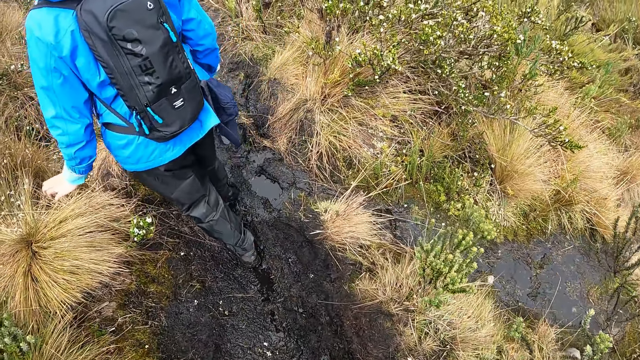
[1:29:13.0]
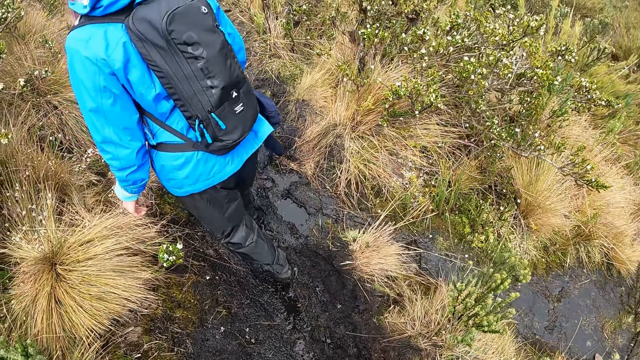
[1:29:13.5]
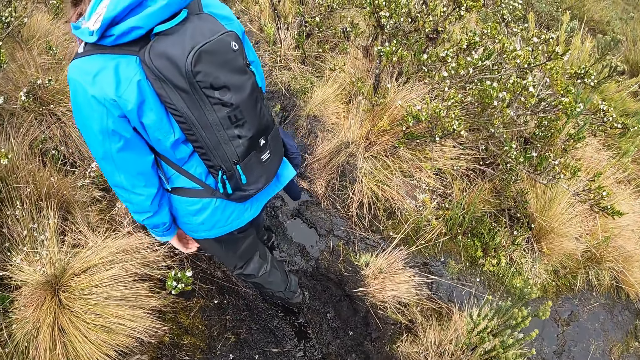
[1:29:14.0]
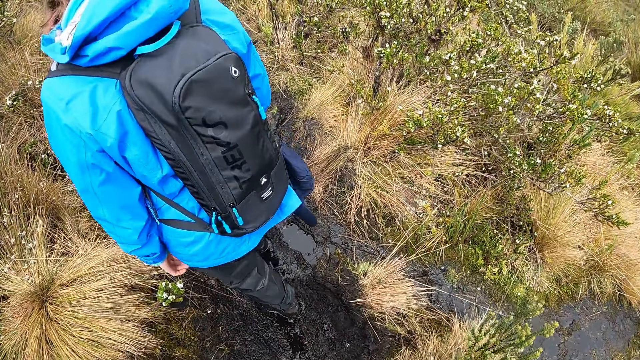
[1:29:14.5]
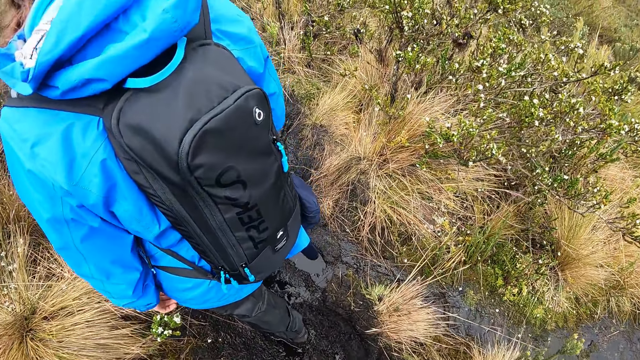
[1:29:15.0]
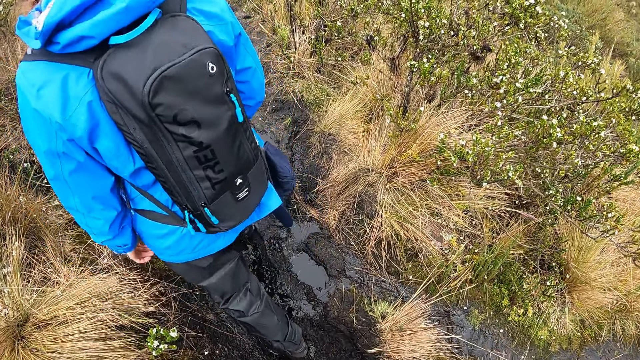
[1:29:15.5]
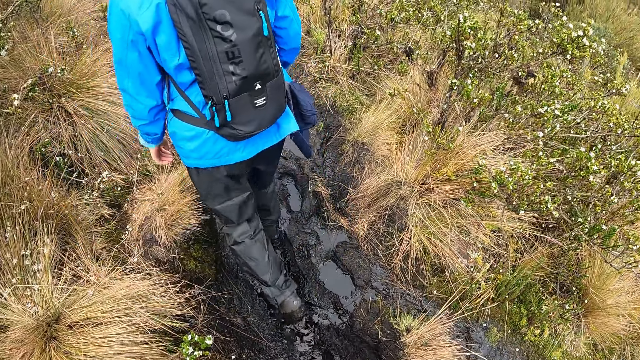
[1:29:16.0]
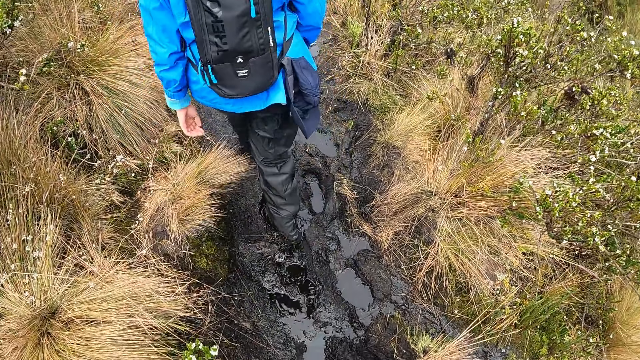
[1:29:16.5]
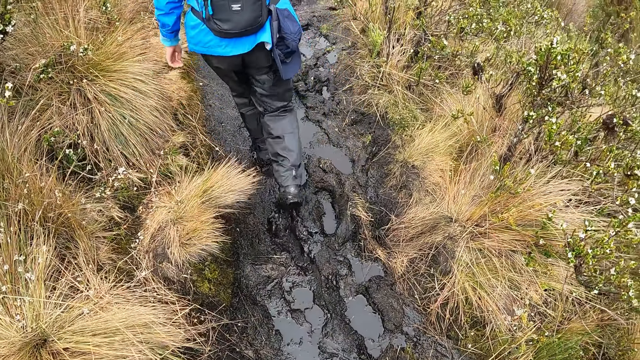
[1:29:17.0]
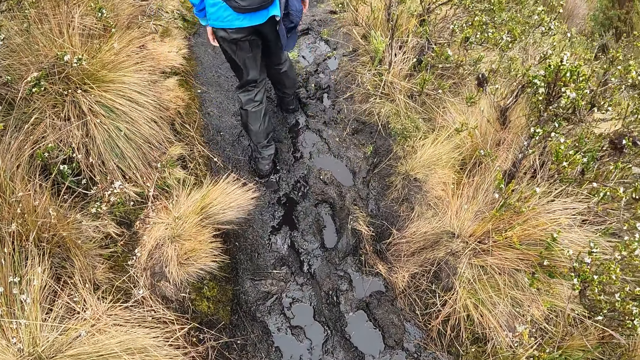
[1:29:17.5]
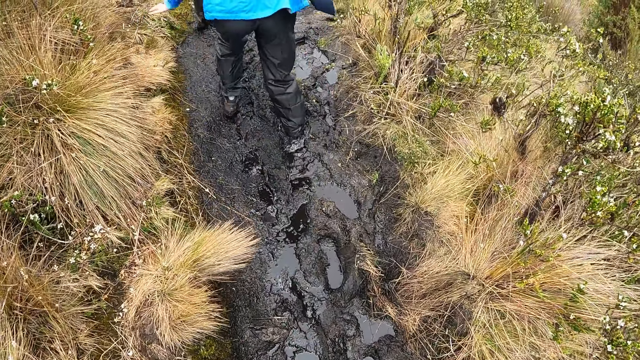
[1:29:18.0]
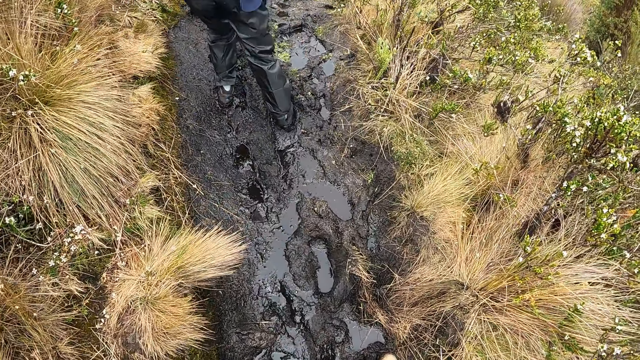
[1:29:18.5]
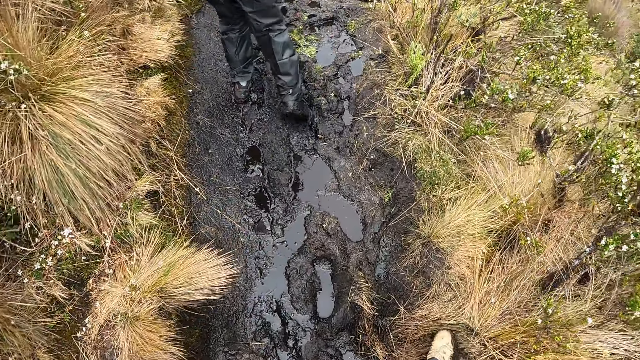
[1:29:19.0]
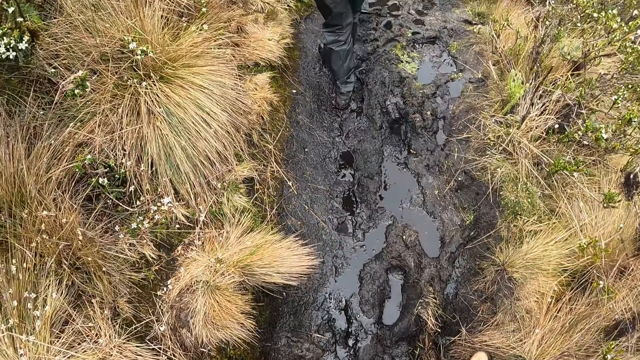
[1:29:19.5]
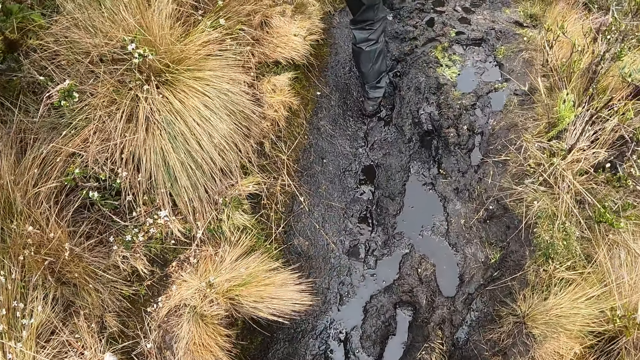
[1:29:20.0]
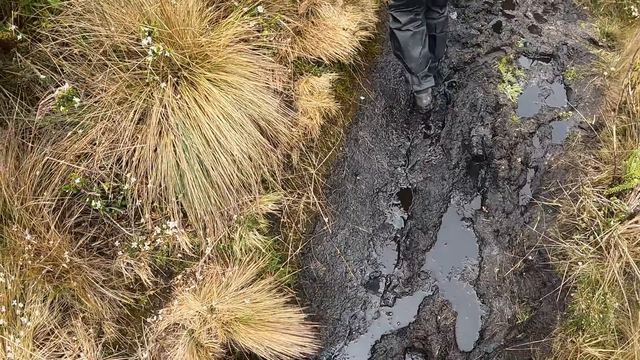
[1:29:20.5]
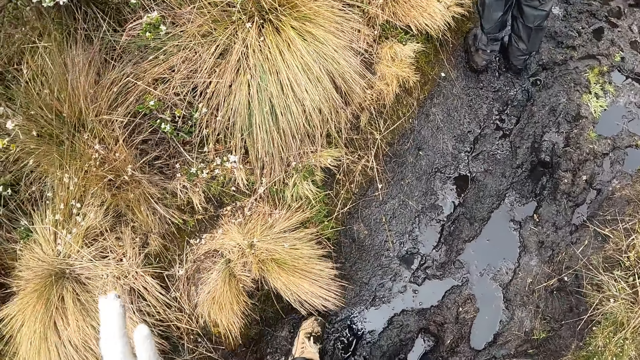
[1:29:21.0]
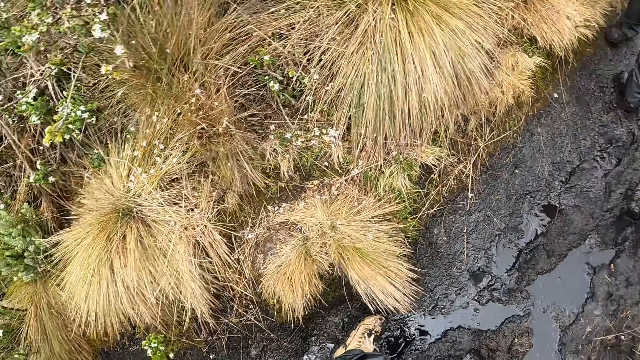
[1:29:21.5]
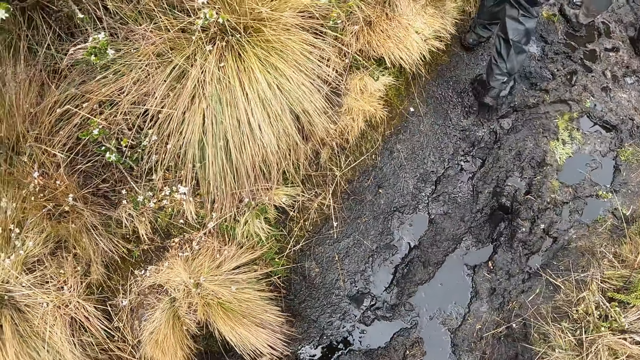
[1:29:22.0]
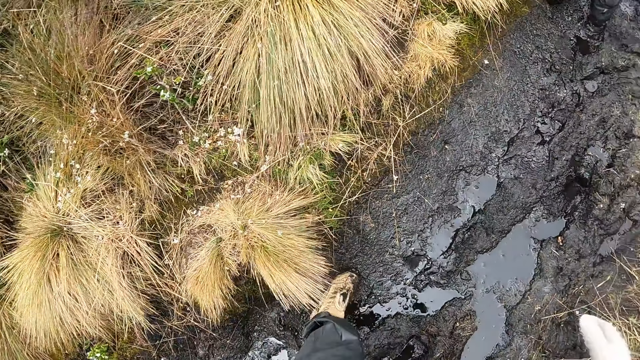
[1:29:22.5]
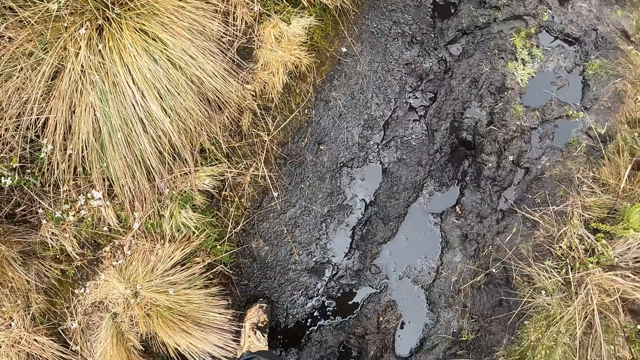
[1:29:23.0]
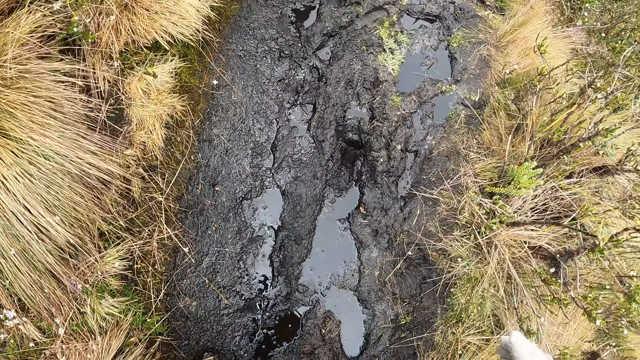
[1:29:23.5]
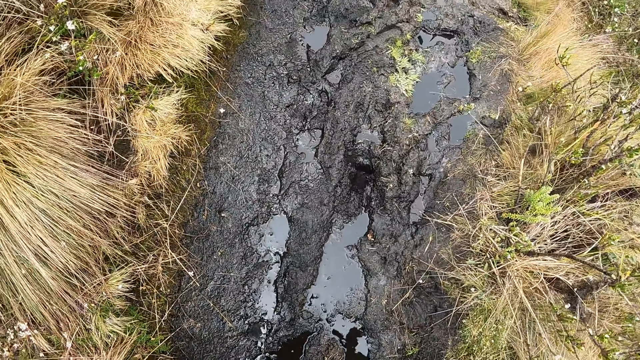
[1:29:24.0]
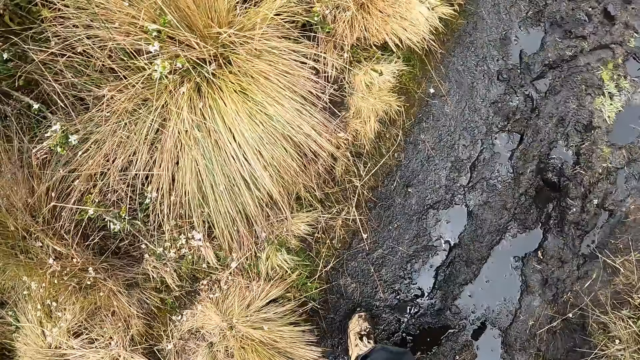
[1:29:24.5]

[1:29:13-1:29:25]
The camera wearer stands on the path in the forest. They walk on the path in the forest.

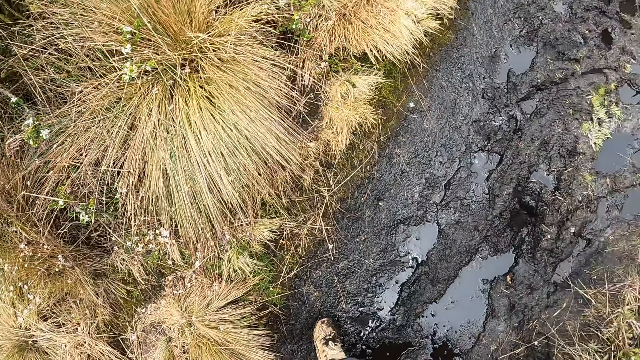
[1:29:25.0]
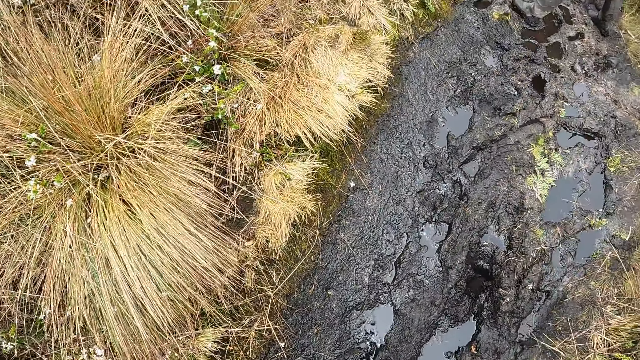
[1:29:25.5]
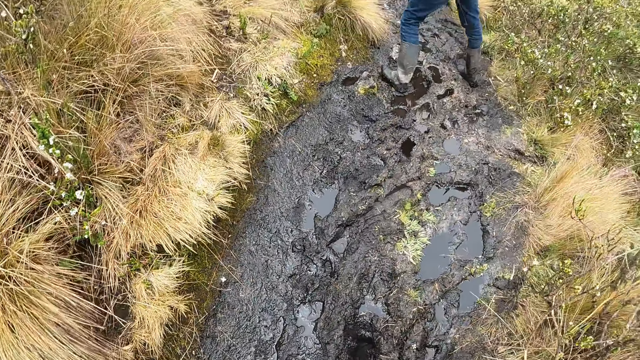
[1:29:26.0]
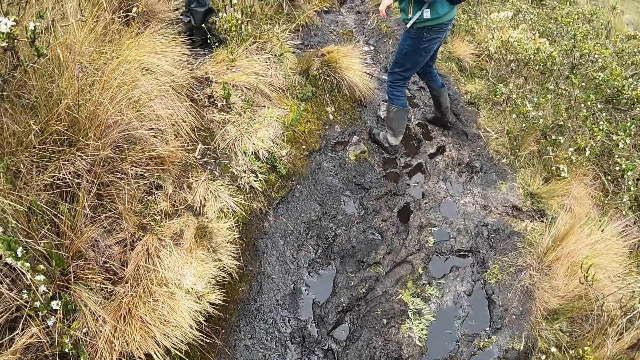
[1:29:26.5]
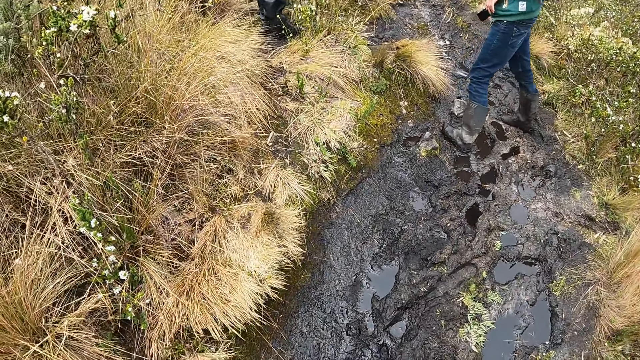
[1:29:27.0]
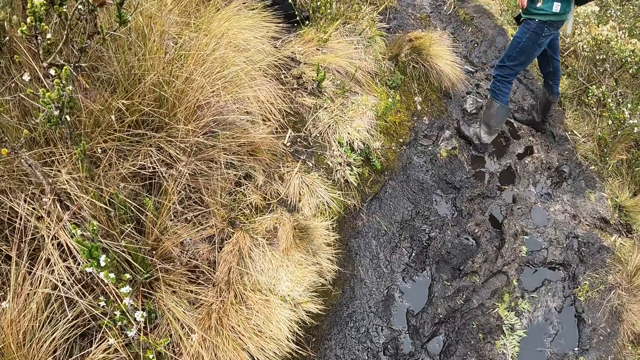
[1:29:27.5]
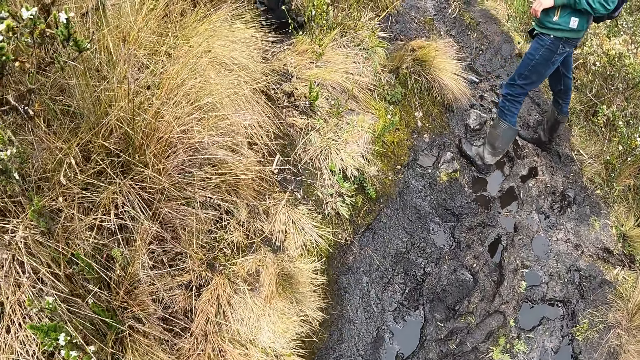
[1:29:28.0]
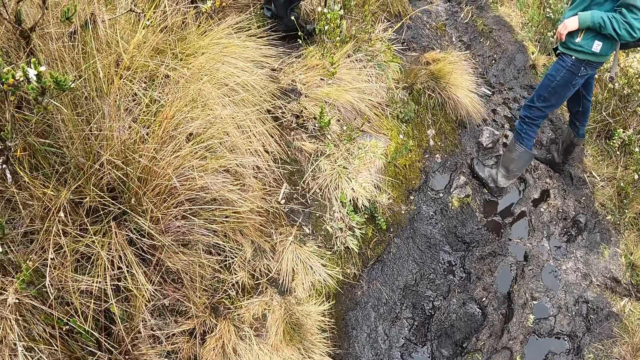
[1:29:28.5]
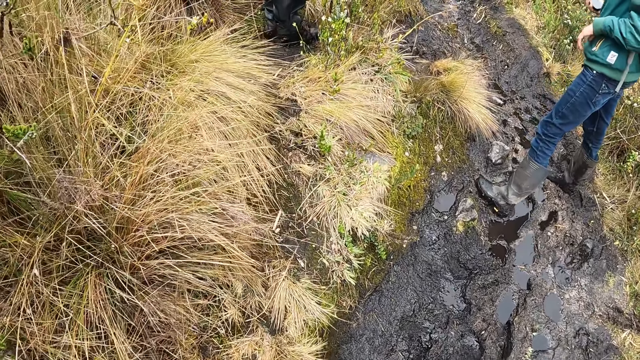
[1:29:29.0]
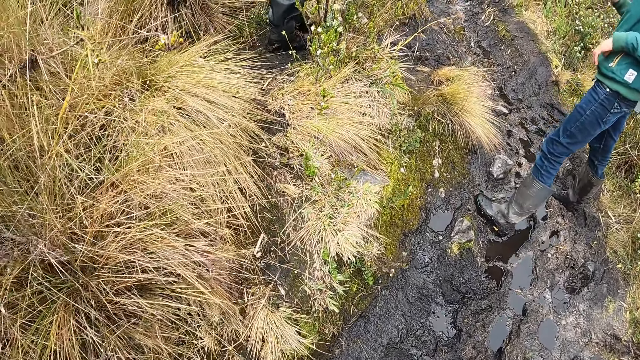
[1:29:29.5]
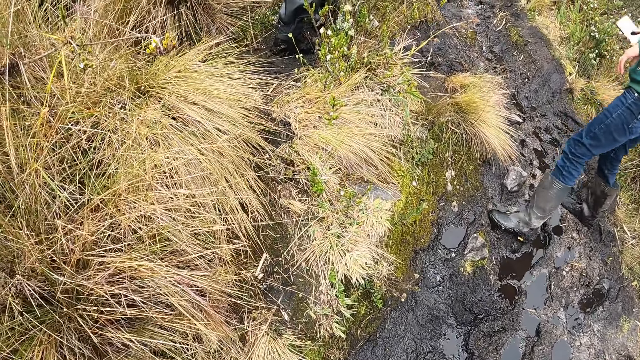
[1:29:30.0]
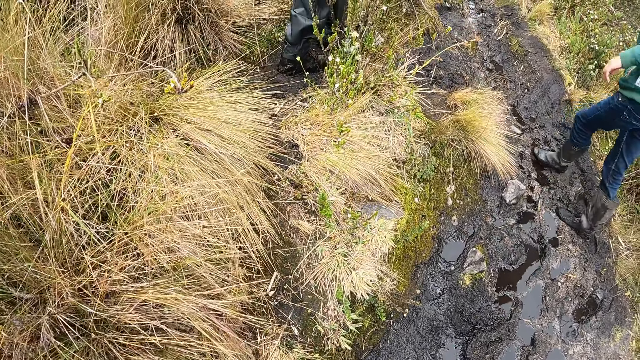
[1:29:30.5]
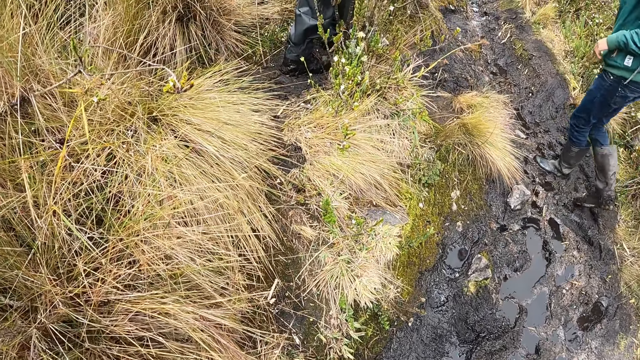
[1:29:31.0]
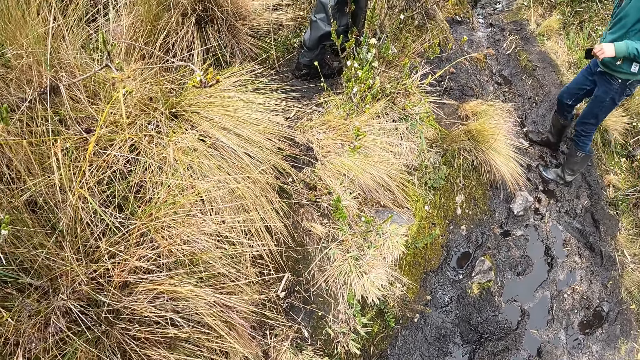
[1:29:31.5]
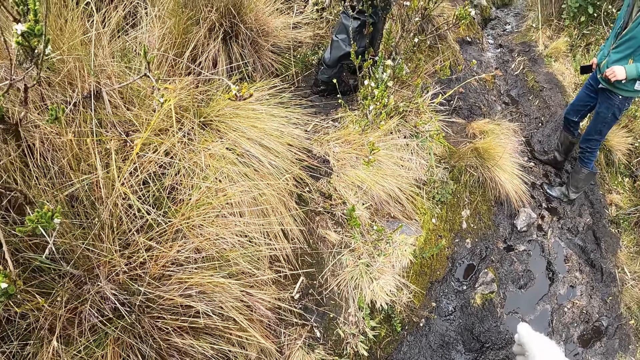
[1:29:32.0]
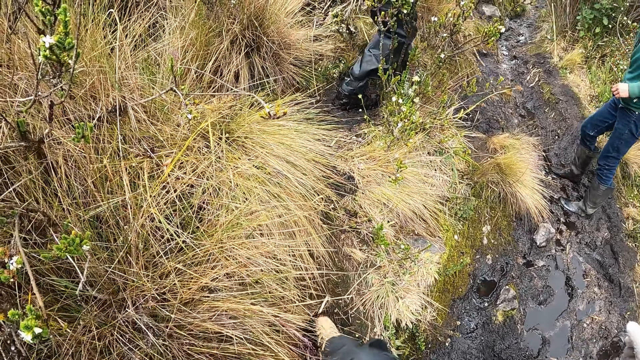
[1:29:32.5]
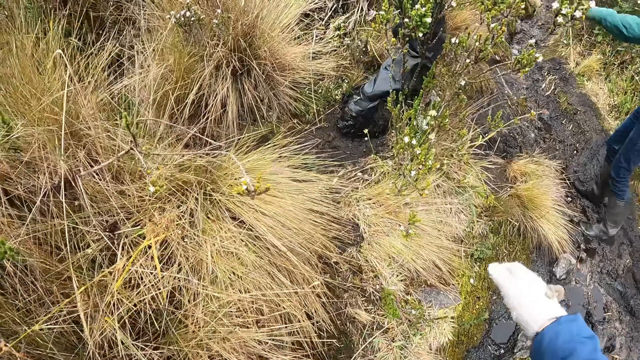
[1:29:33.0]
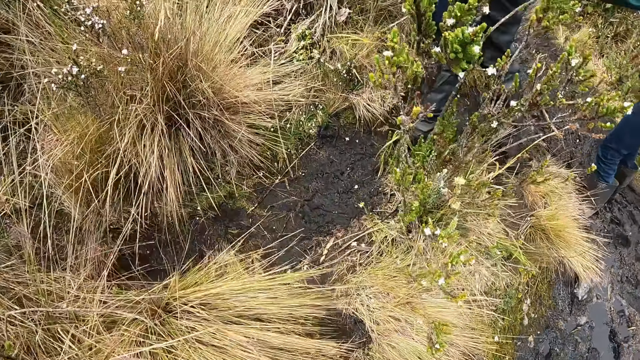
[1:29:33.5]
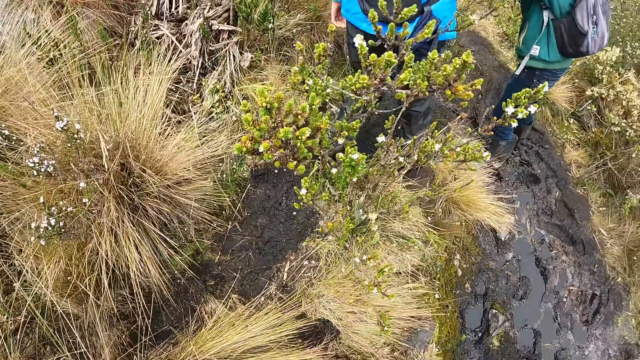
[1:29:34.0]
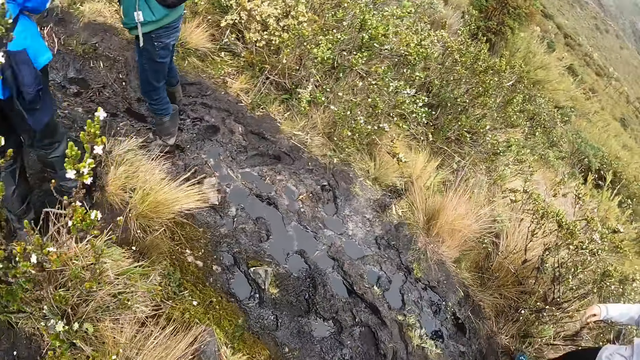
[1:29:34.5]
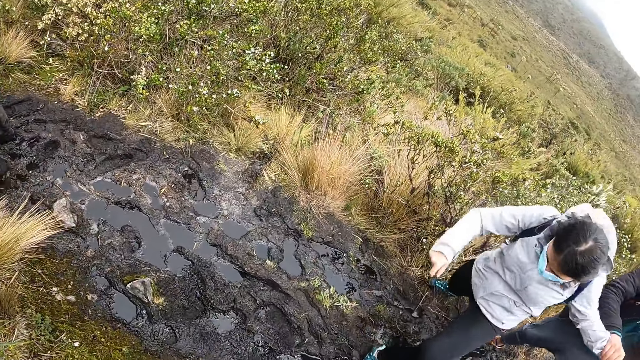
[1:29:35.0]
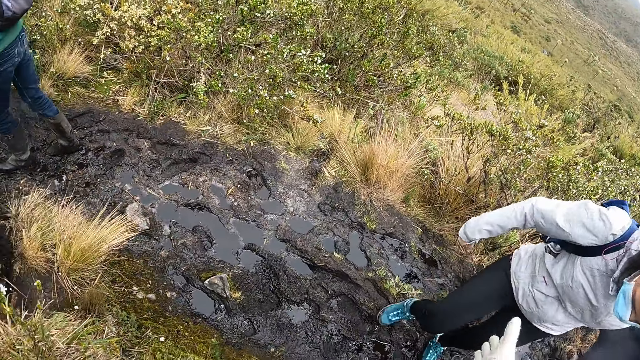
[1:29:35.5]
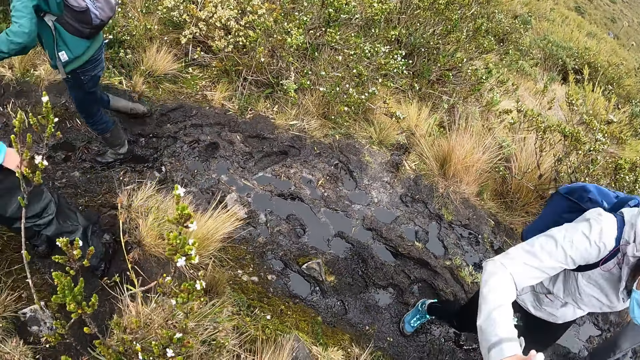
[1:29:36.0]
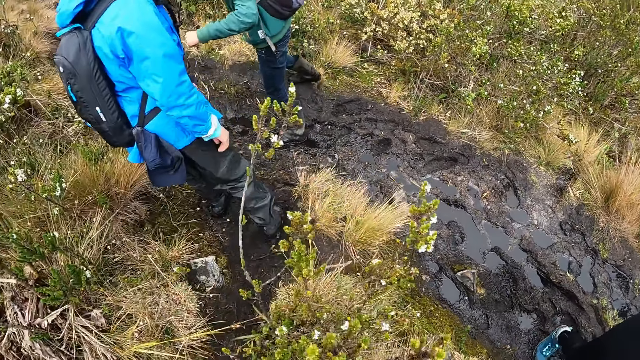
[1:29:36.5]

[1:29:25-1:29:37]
The camera wearer stands on the path in the forest. The woman holds the right hand of the camera wearer with her right hand.
